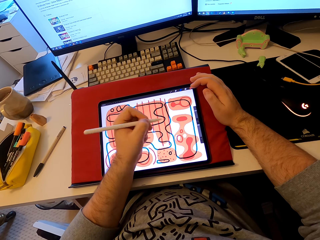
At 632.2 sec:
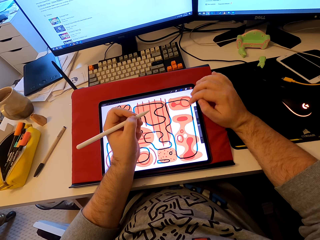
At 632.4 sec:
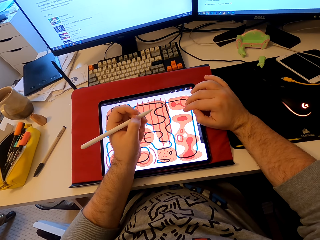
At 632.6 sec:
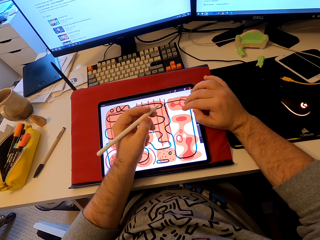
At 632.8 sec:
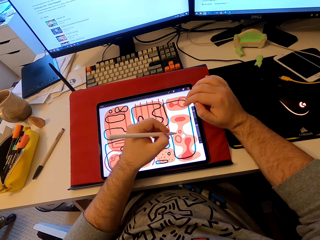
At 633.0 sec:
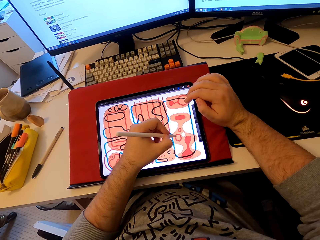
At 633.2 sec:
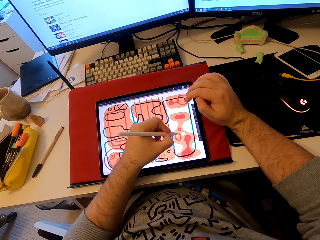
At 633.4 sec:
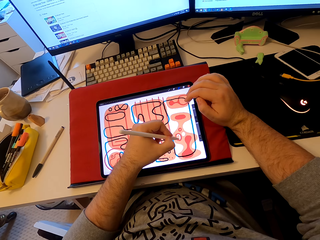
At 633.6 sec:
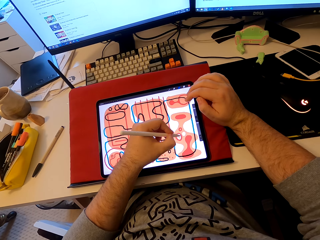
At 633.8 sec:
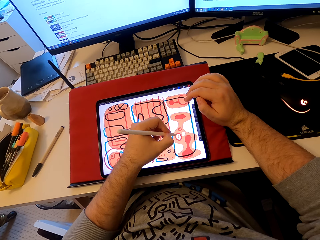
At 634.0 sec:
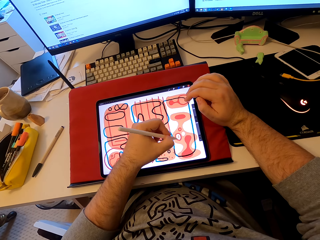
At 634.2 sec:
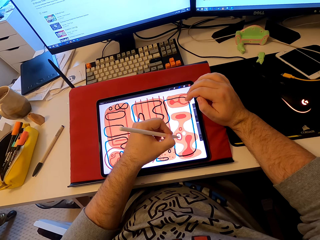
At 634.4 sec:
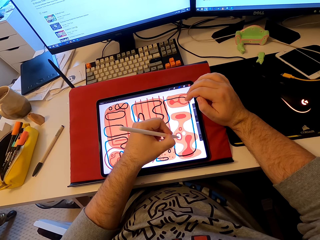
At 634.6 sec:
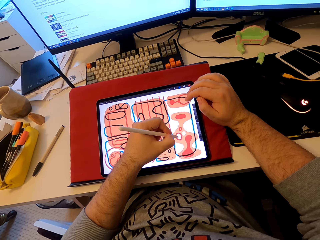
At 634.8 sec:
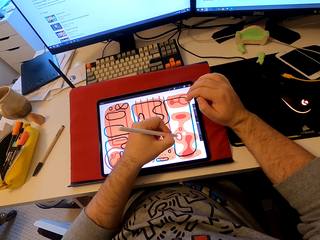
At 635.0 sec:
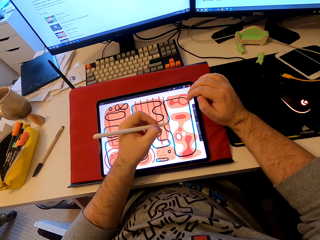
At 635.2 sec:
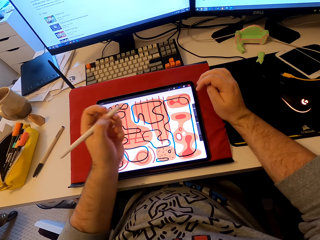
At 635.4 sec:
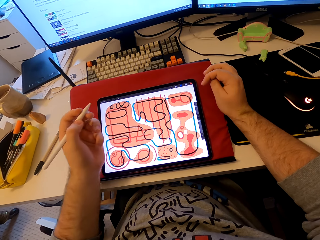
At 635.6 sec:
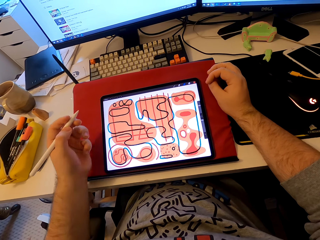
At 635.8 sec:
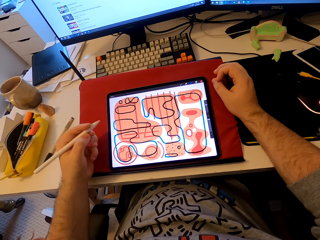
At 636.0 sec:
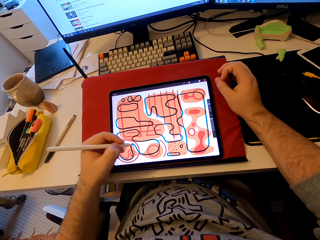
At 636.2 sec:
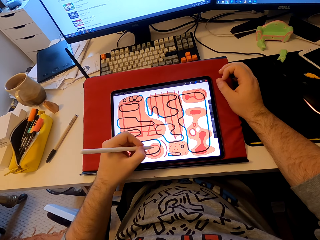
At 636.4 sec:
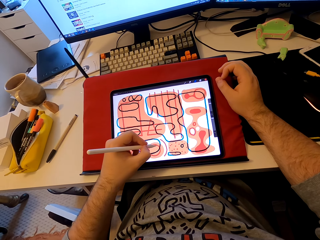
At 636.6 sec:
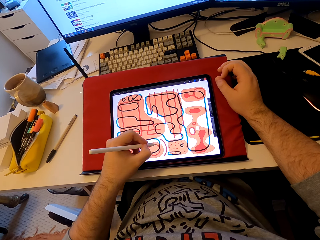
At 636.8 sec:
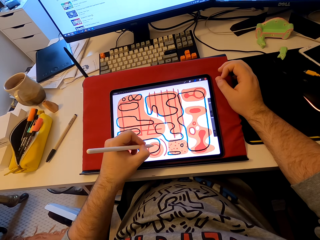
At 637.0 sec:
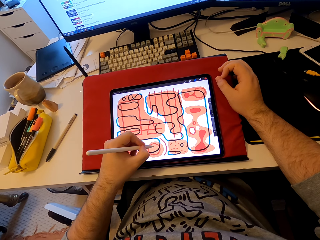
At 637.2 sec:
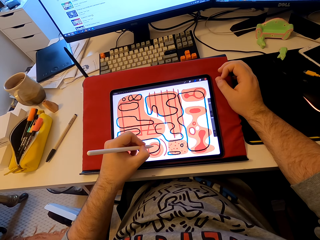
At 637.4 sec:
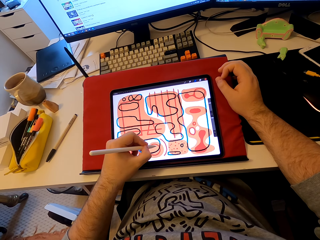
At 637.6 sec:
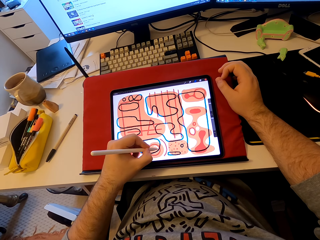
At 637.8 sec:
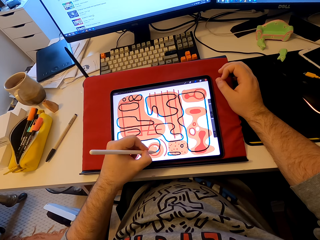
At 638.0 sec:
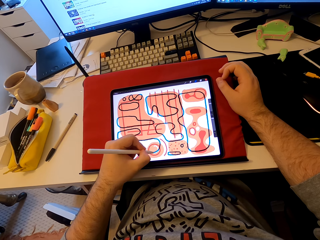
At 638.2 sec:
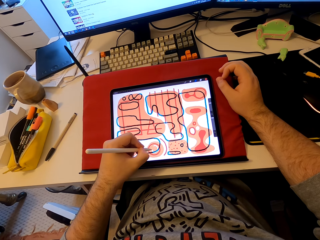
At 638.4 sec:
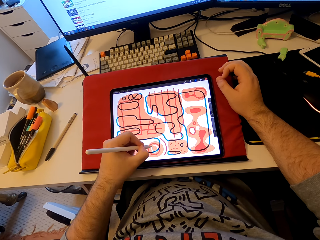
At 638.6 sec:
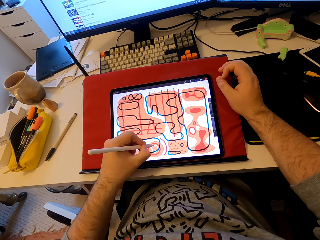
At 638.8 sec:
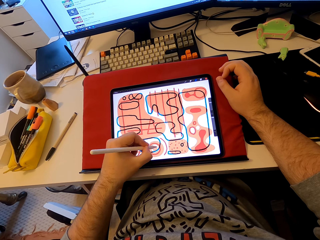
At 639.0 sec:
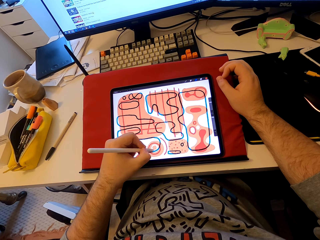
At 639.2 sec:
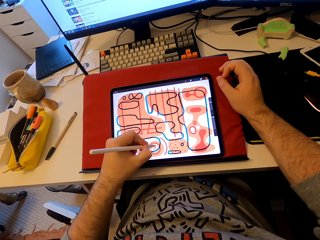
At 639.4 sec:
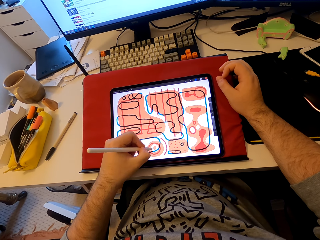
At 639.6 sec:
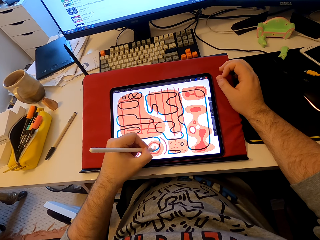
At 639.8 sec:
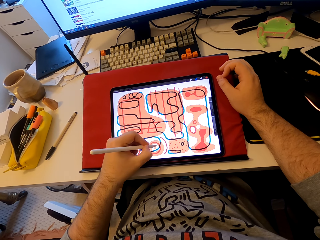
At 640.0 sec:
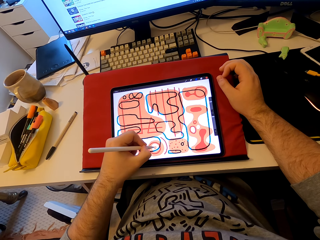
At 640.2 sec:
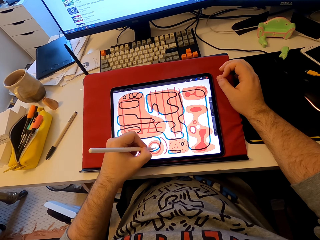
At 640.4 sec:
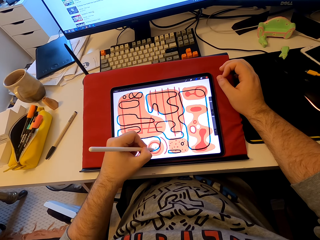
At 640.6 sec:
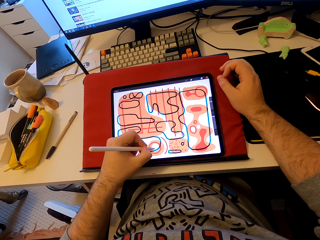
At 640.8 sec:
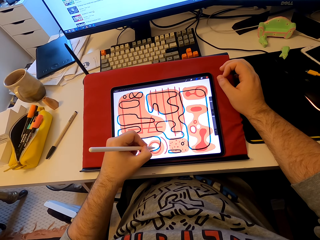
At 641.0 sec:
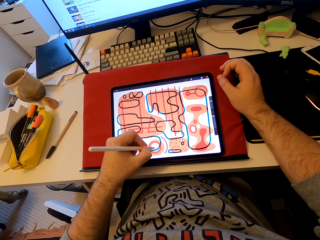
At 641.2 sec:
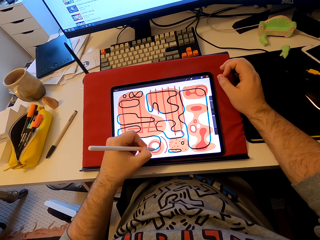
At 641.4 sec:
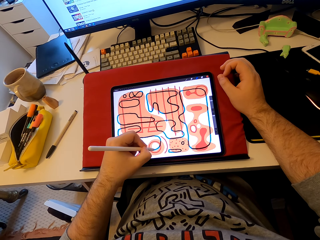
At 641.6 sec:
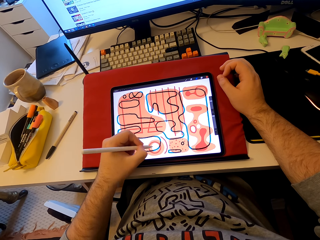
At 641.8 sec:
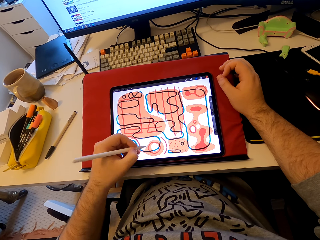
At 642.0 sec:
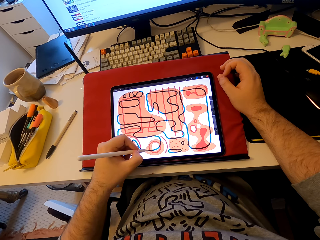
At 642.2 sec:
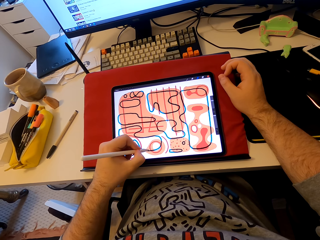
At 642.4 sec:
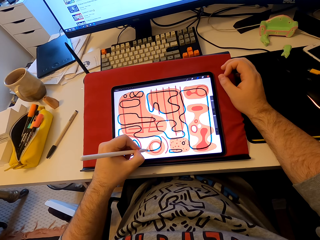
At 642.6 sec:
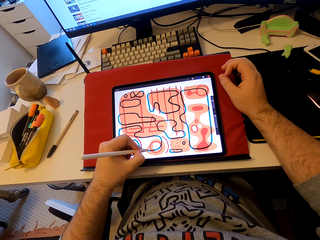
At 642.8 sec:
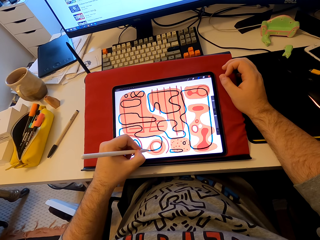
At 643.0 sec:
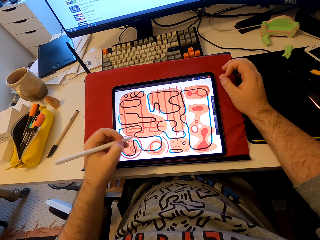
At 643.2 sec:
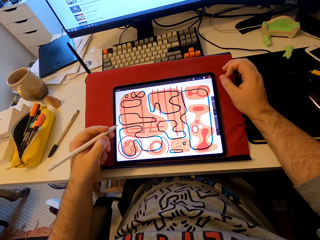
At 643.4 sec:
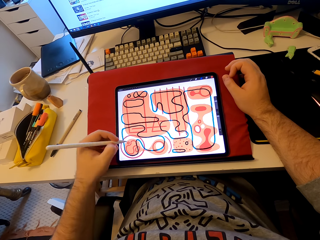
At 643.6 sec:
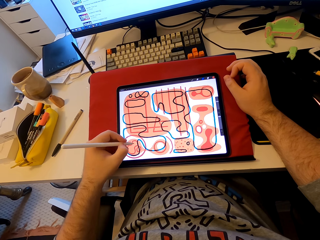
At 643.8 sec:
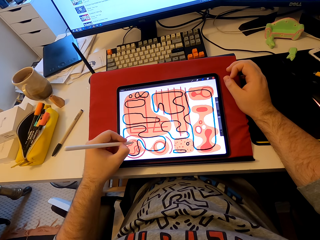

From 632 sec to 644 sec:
The camera wearer touches the tablet's screen. He draws on the tablet with the stylus pen. He pulls his hand from the tablet. He draws on the tablet with the stylus pen.

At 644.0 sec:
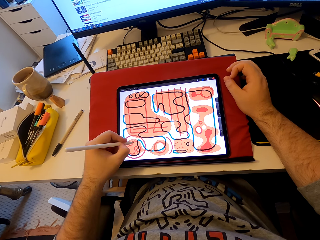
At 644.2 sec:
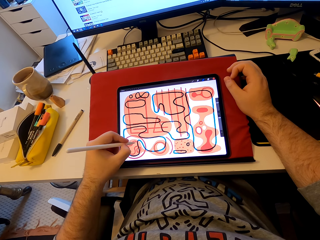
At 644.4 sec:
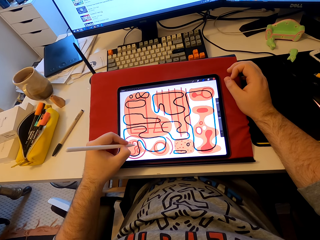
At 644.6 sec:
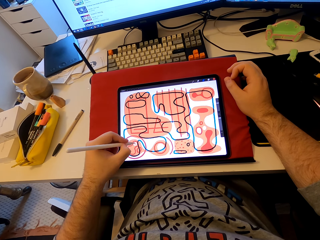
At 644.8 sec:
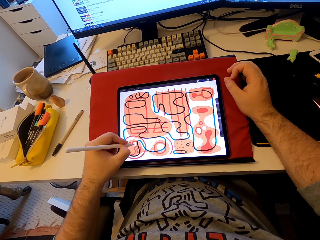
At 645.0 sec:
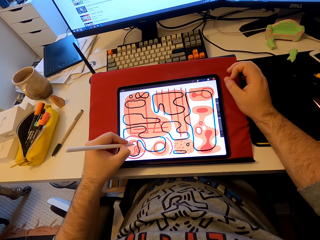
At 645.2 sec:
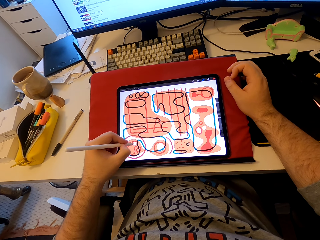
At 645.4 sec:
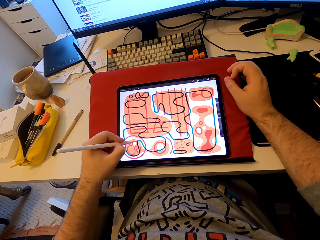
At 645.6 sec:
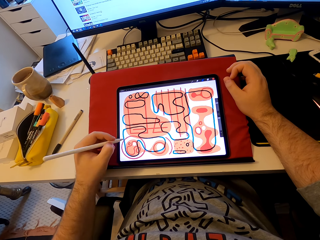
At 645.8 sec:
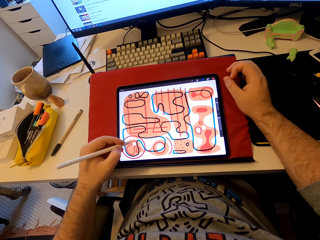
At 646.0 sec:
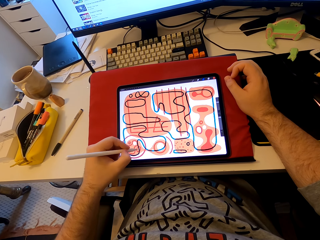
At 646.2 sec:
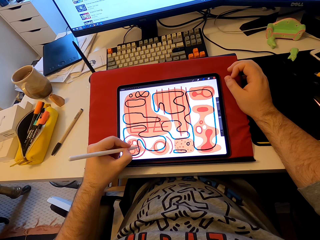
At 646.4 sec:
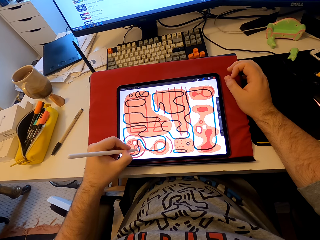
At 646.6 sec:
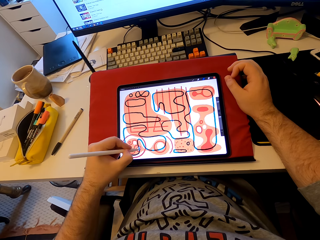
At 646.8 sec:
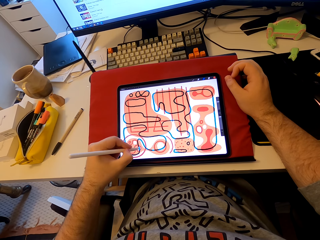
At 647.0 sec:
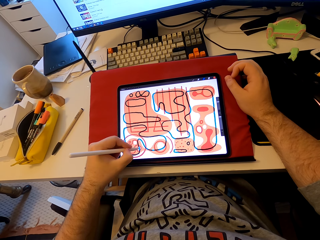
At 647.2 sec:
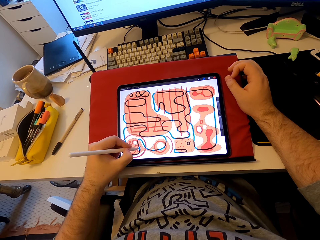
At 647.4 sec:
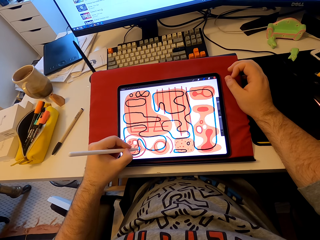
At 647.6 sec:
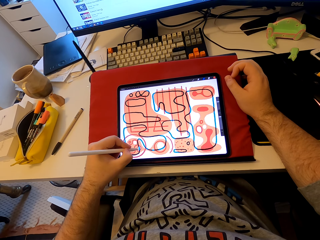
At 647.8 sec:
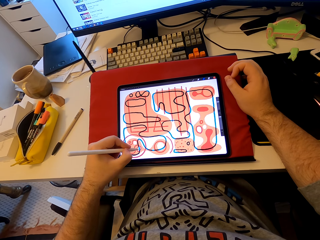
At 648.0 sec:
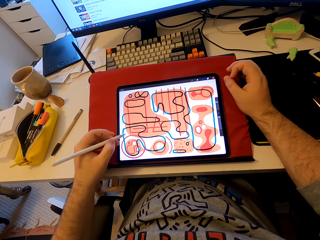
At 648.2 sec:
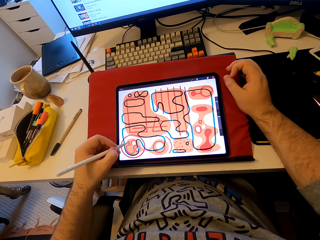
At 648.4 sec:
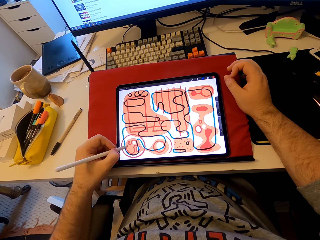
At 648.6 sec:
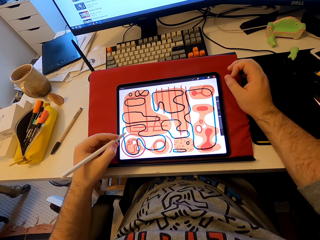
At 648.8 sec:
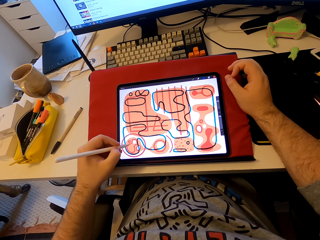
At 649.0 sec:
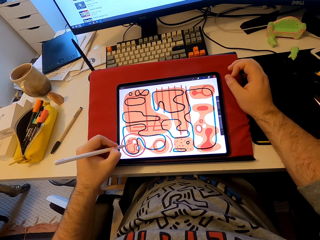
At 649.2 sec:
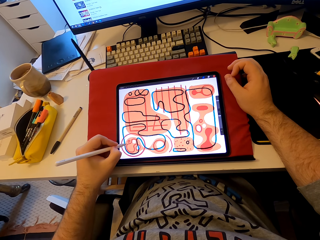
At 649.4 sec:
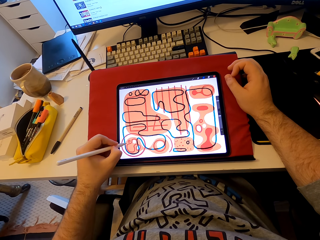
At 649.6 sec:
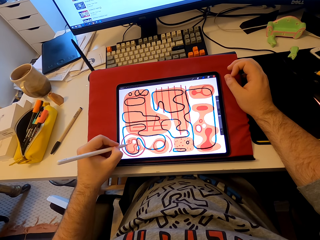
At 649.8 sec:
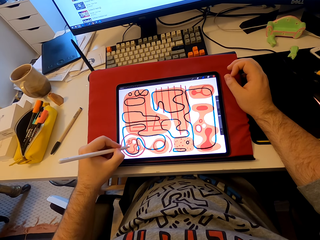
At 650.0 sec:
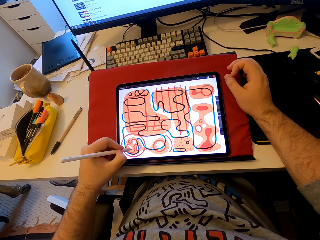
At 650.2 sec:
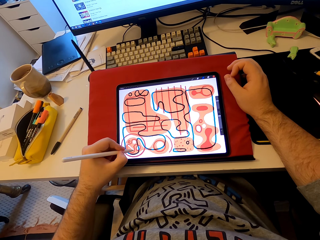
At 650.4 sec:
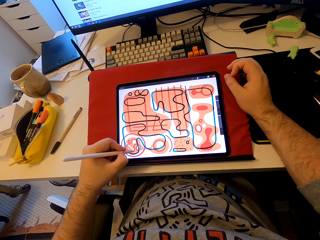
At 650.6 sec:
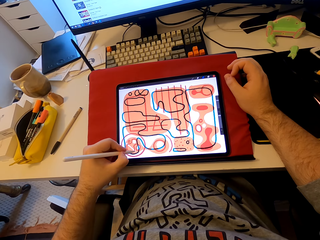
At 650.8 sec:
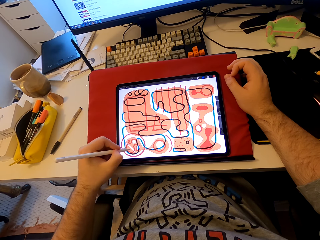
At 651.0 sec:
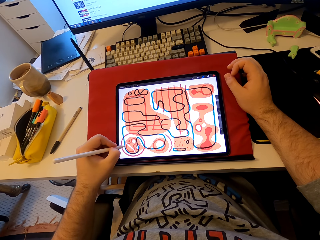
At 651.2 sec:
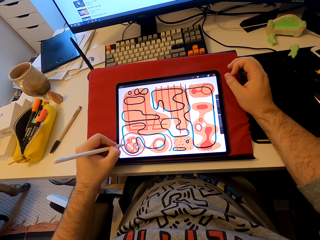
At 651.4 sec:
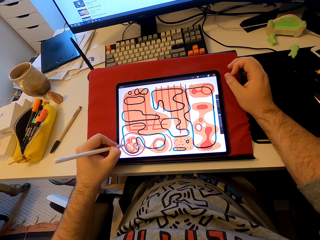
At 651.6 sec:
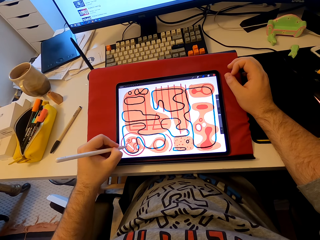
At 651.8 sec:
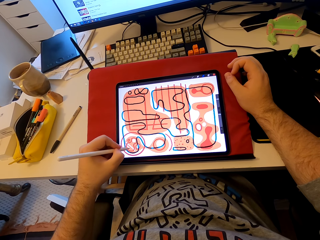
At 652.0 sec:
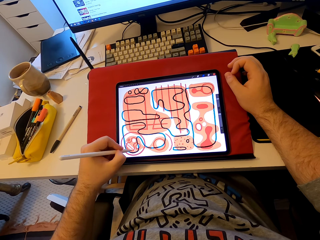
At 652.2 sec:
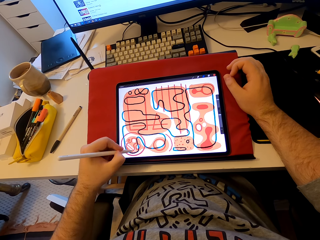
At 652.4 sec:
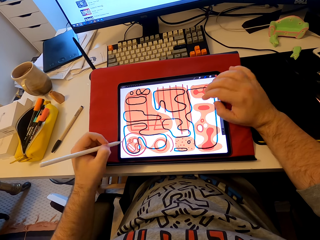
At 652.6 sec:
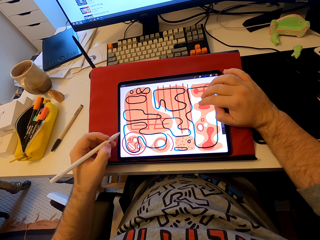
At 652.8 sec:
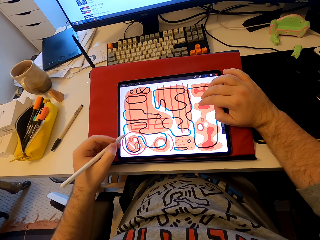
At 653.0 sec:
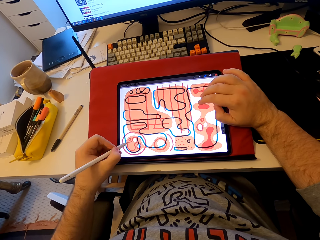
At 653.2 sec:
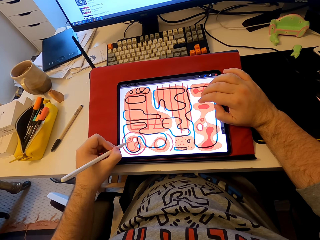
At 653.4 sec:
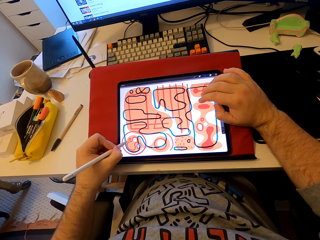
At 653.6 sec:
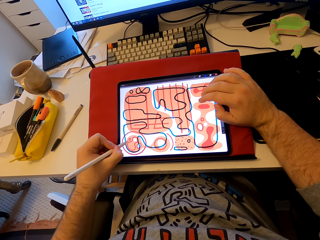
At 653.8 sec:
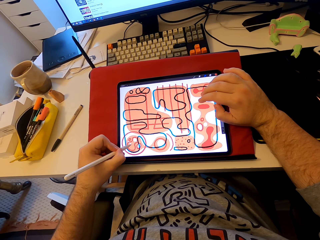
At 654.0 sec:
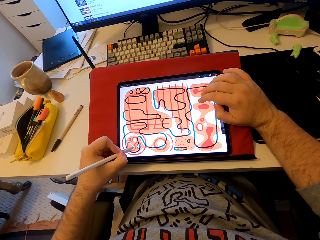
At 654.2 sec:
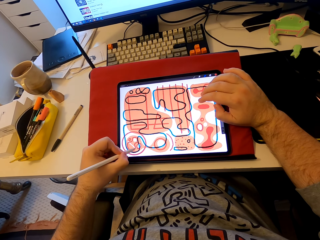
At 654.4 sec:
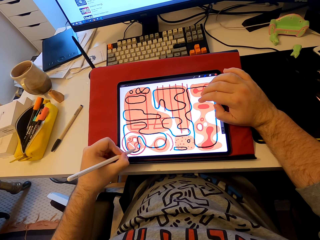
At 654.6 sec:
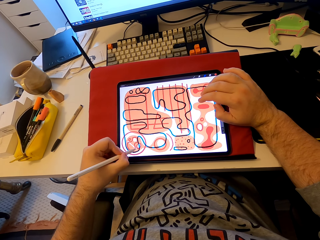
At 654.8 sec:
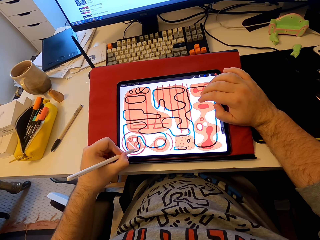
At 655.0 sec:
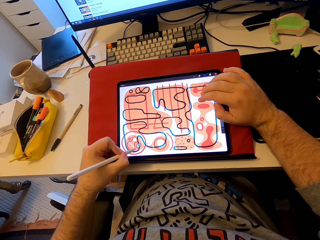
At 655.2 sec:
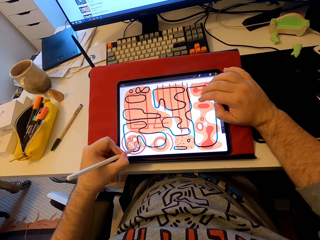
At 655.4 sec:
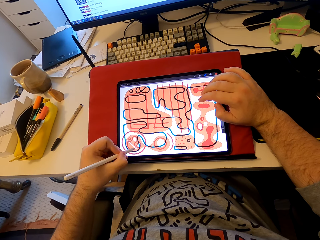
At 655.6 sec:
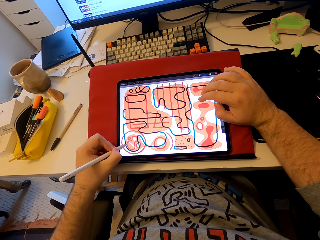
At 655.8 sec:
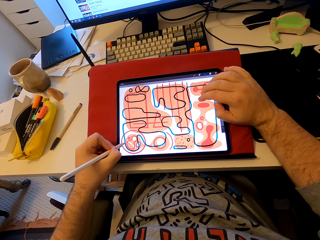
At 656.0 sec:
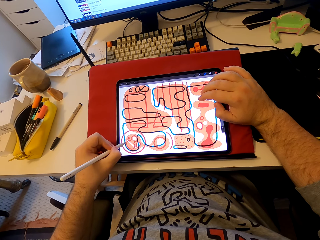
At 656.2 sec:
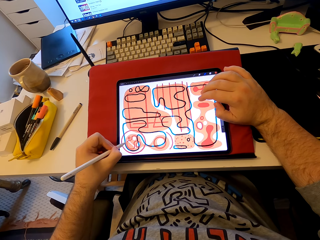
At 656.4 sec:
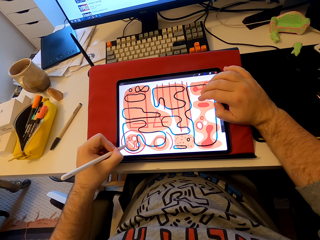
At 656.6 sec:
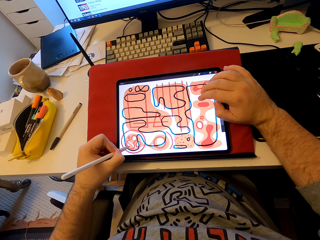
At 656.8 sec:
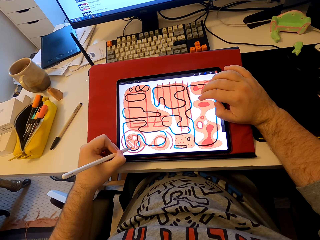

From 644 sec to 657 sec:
The camera wearer taps the tablet's screen. He draws on the tablet with the stylus pen.
